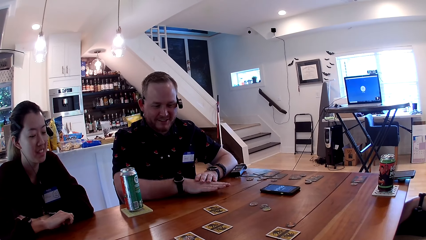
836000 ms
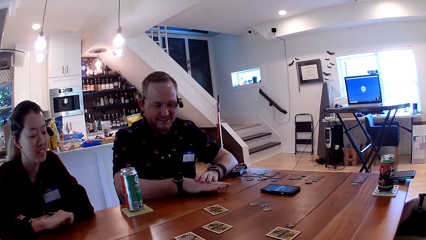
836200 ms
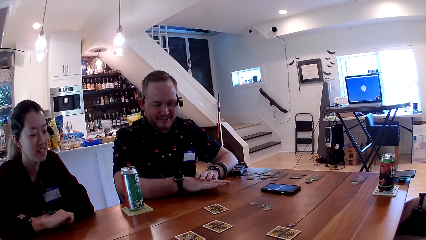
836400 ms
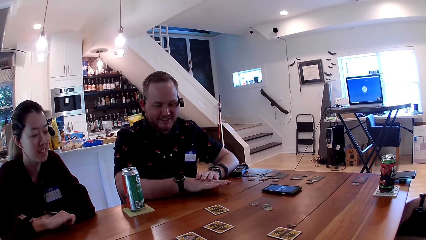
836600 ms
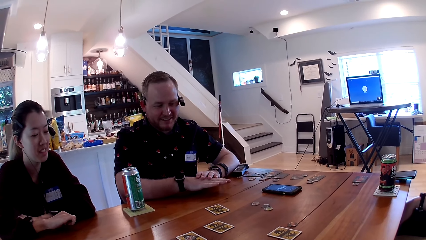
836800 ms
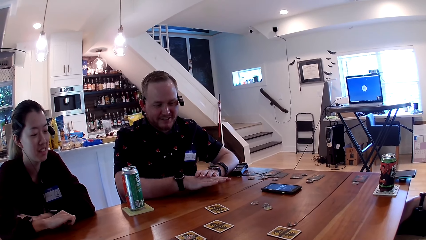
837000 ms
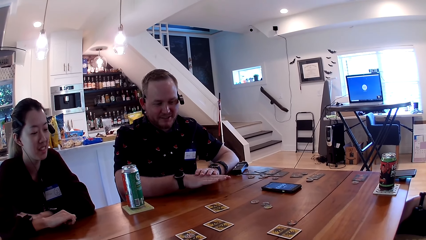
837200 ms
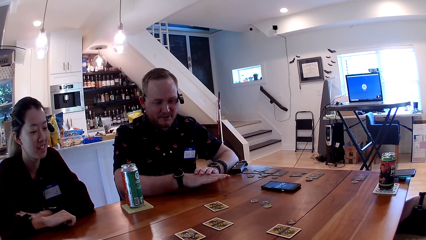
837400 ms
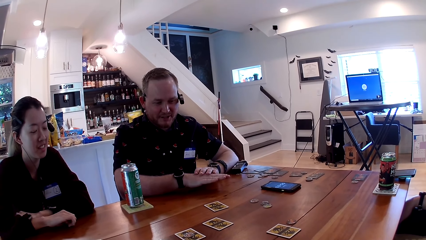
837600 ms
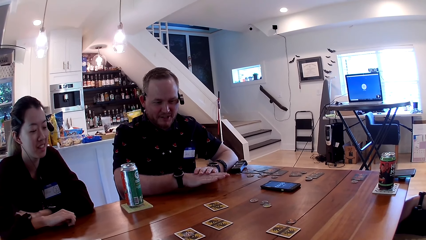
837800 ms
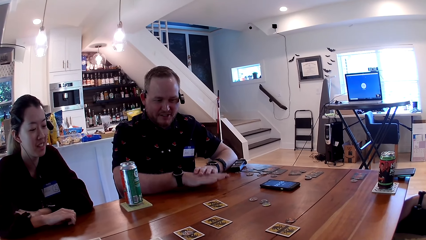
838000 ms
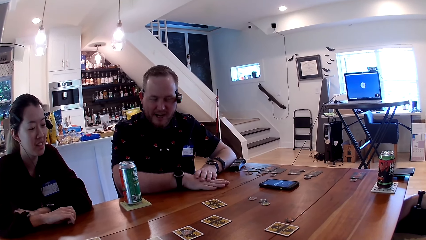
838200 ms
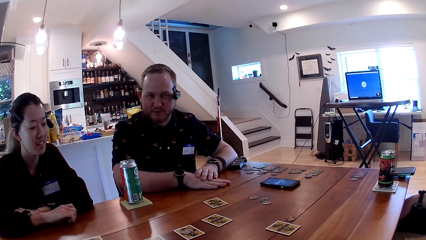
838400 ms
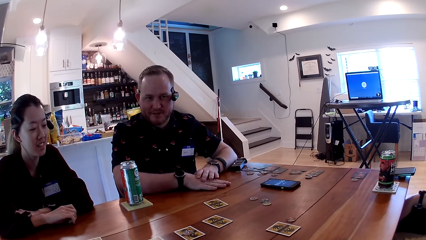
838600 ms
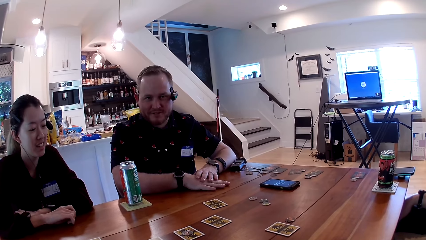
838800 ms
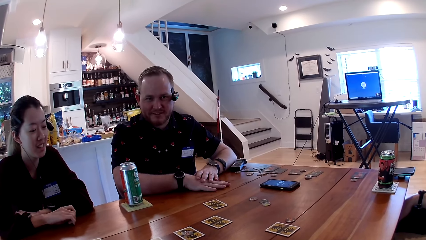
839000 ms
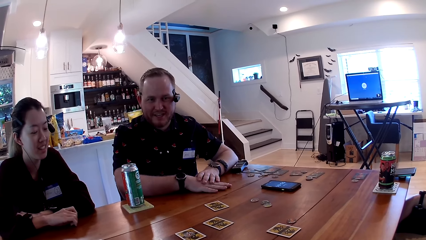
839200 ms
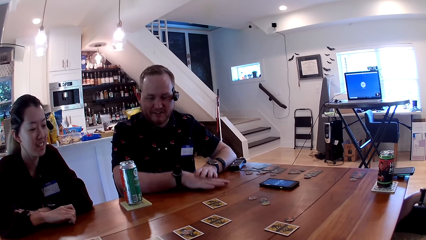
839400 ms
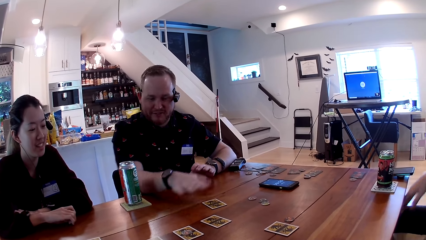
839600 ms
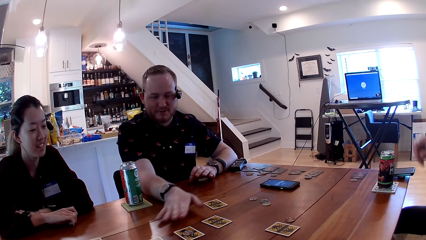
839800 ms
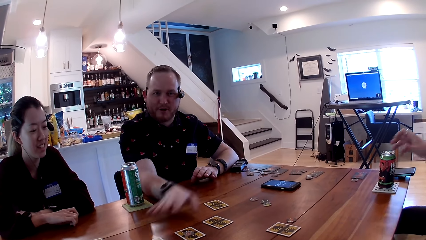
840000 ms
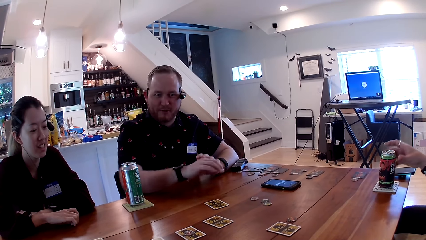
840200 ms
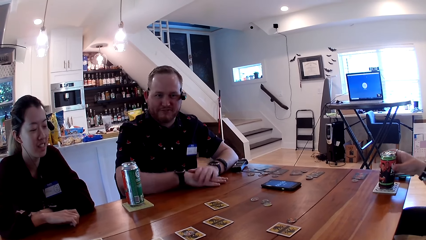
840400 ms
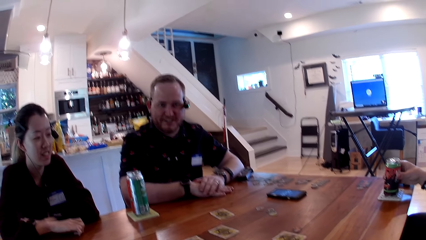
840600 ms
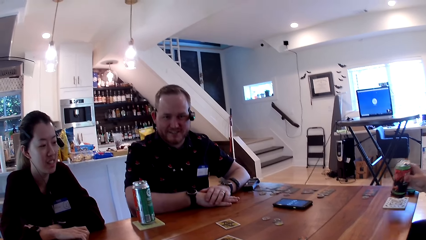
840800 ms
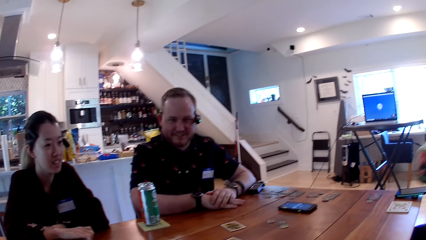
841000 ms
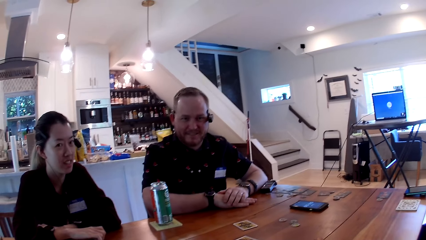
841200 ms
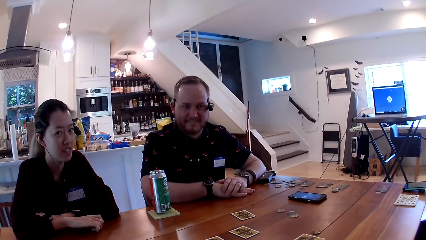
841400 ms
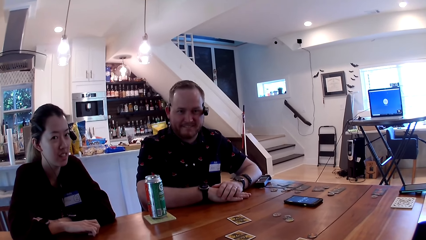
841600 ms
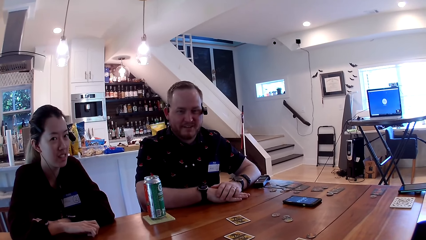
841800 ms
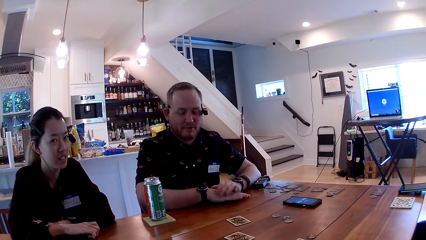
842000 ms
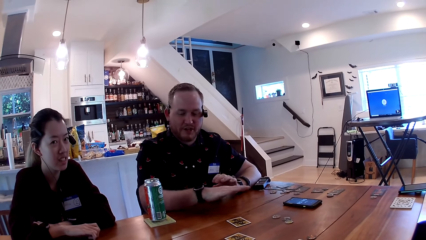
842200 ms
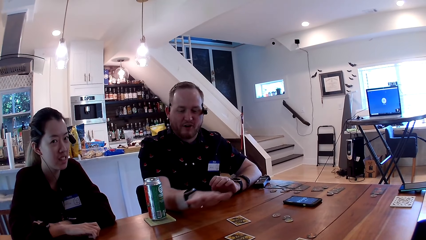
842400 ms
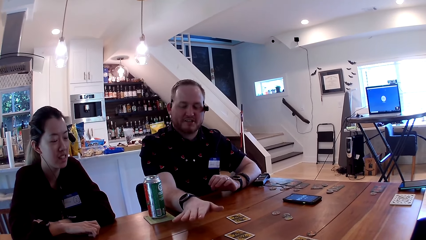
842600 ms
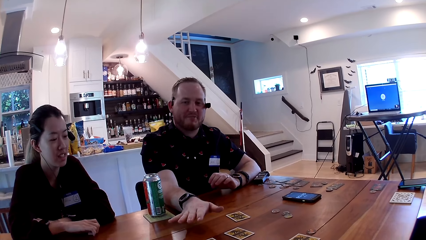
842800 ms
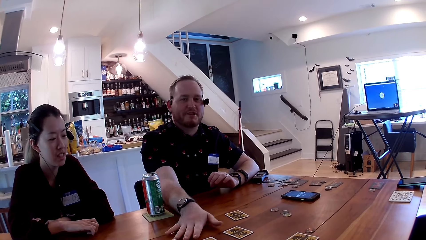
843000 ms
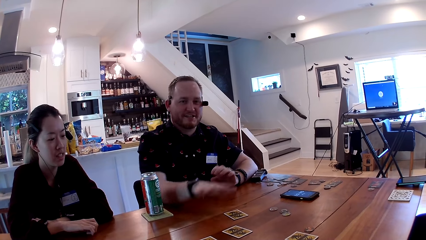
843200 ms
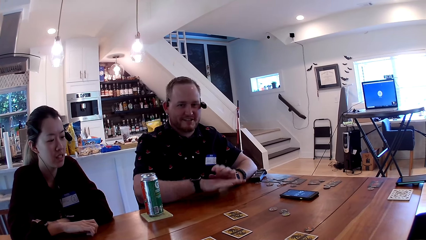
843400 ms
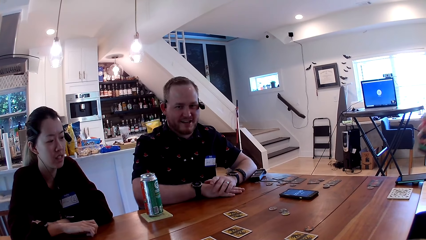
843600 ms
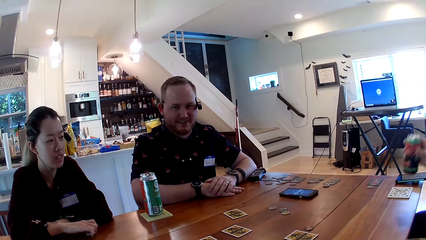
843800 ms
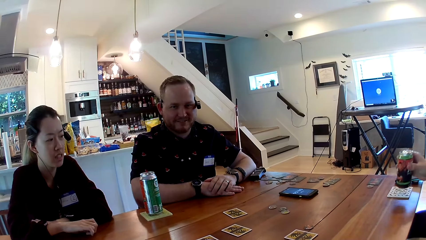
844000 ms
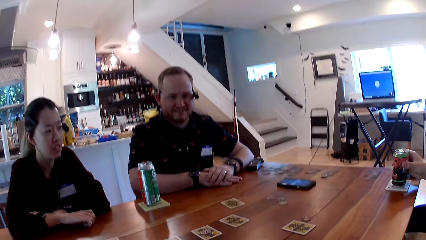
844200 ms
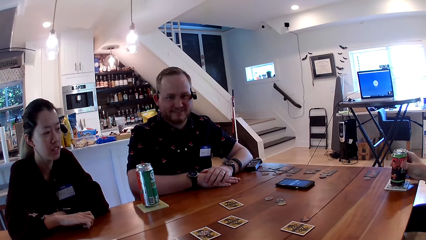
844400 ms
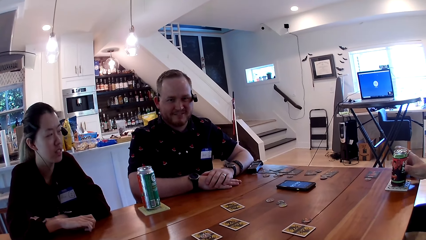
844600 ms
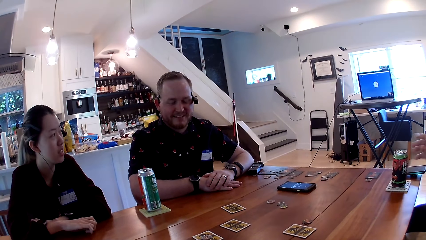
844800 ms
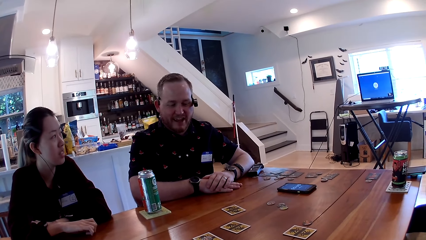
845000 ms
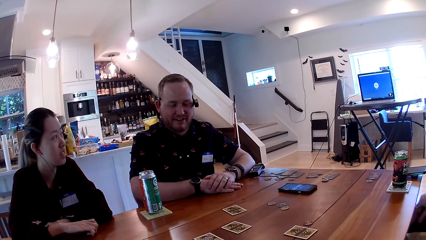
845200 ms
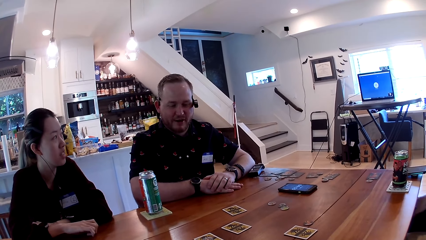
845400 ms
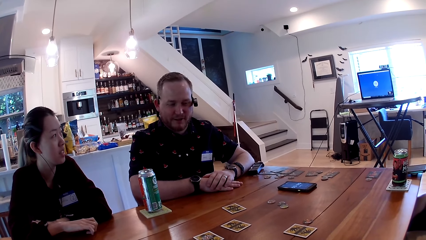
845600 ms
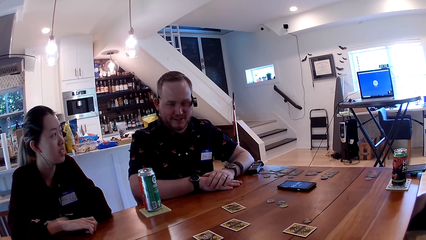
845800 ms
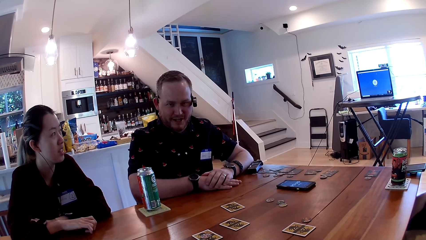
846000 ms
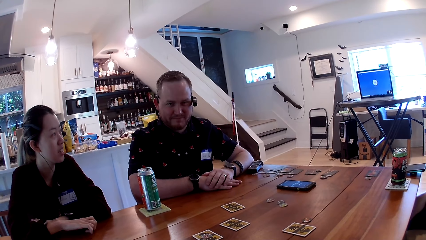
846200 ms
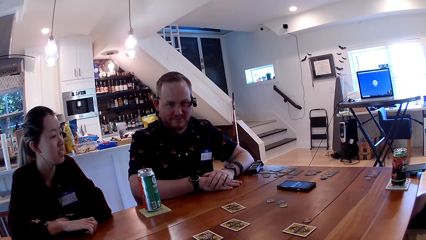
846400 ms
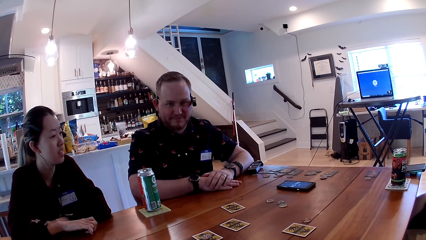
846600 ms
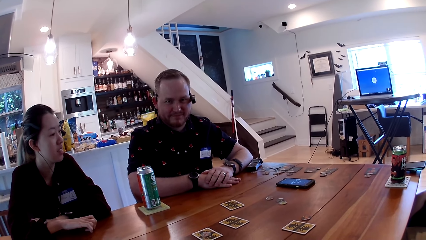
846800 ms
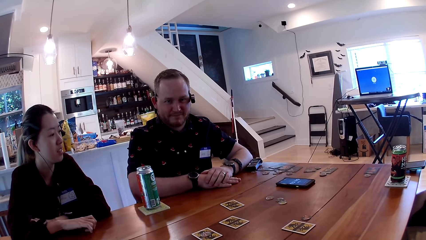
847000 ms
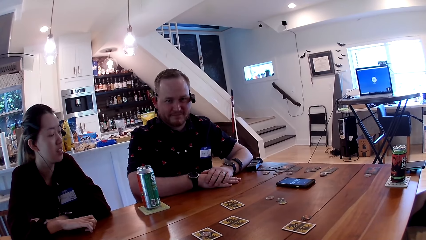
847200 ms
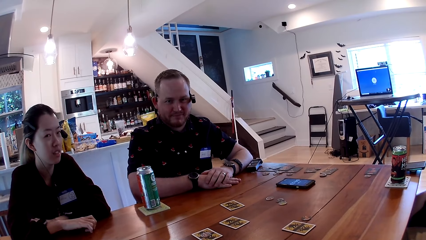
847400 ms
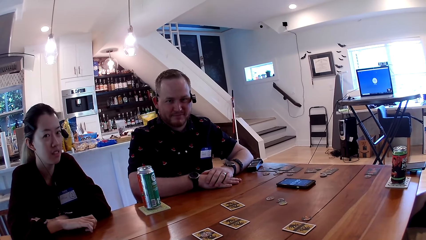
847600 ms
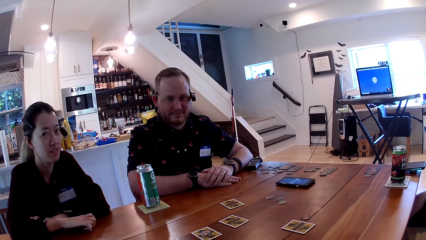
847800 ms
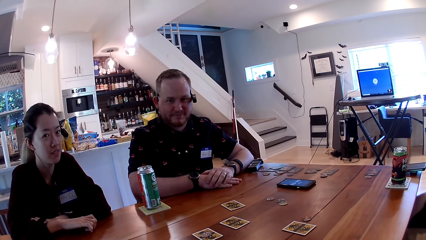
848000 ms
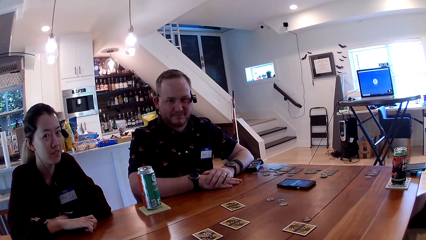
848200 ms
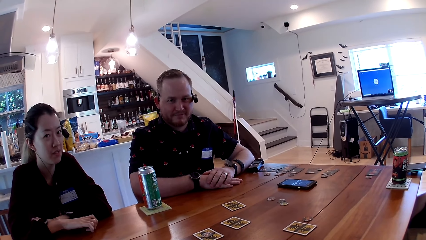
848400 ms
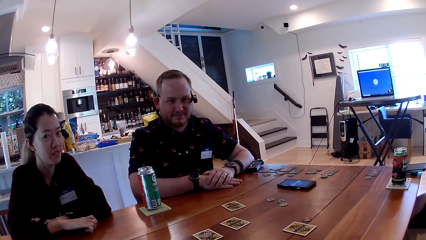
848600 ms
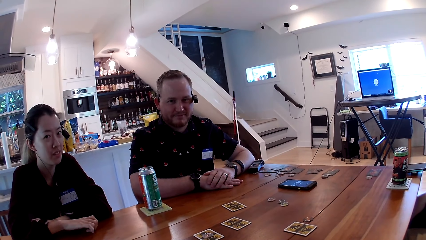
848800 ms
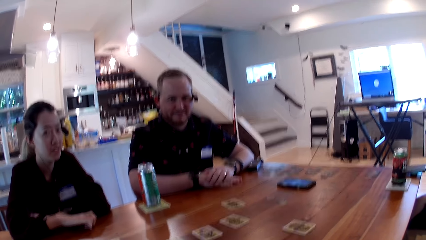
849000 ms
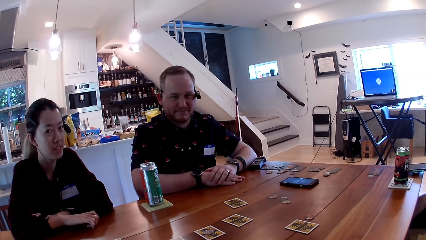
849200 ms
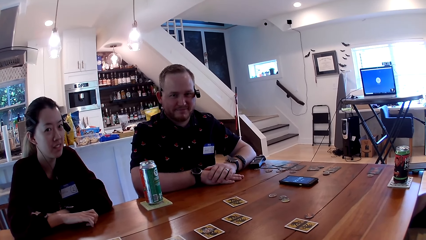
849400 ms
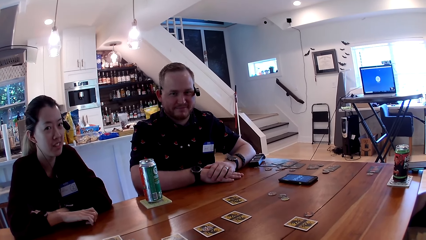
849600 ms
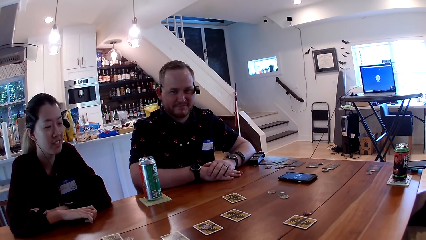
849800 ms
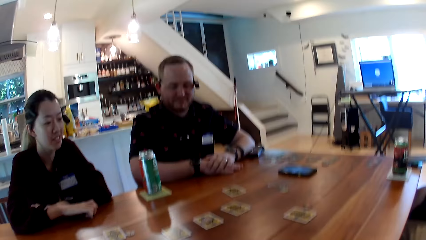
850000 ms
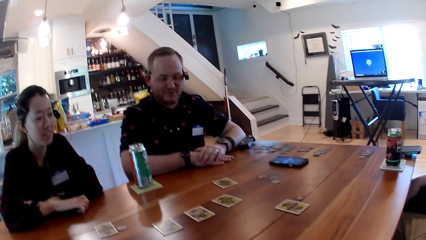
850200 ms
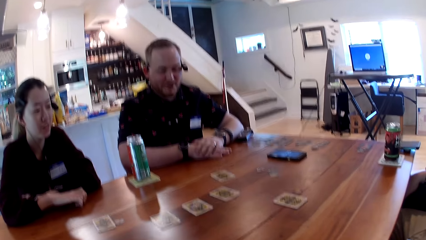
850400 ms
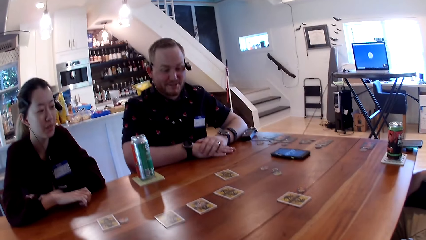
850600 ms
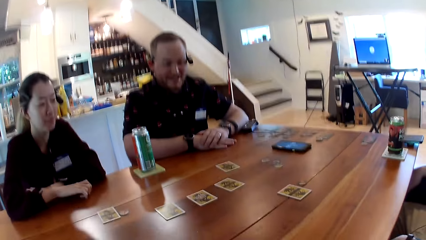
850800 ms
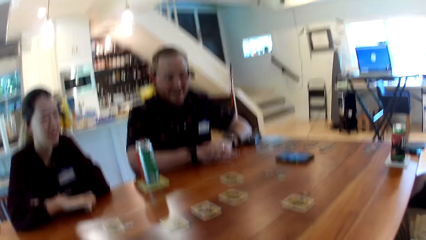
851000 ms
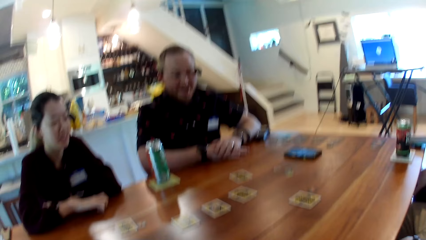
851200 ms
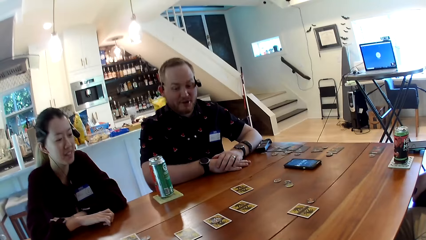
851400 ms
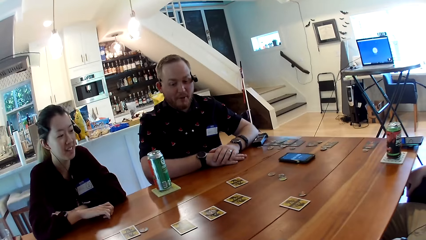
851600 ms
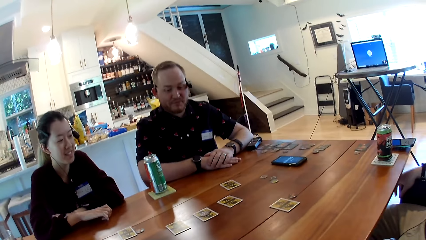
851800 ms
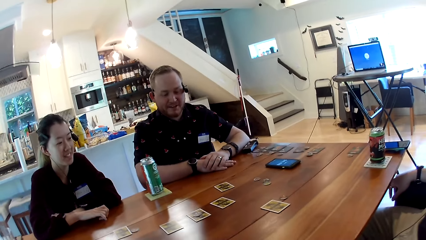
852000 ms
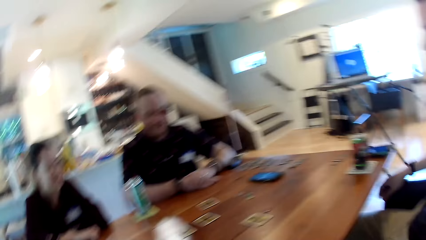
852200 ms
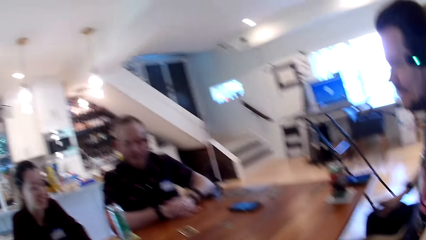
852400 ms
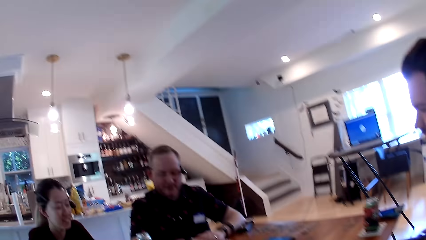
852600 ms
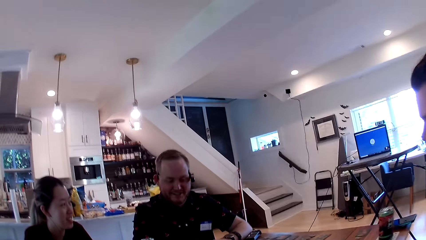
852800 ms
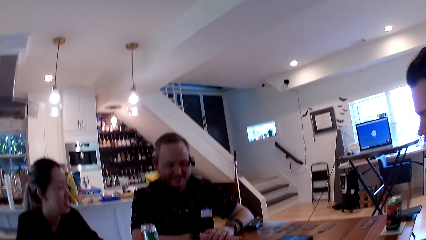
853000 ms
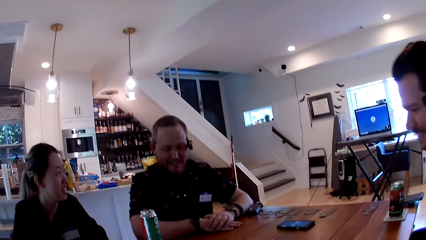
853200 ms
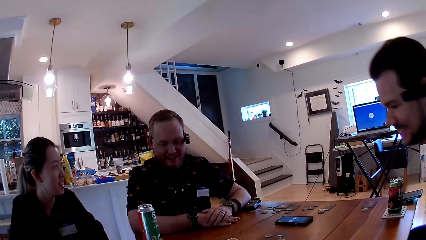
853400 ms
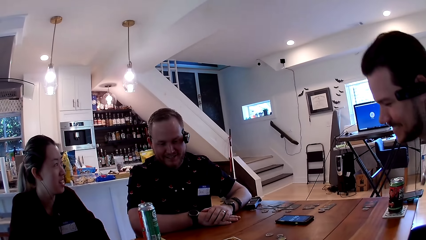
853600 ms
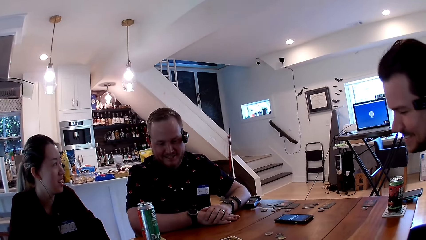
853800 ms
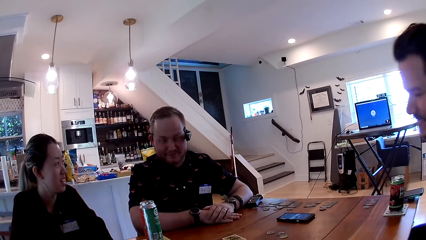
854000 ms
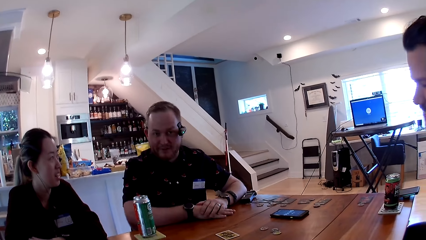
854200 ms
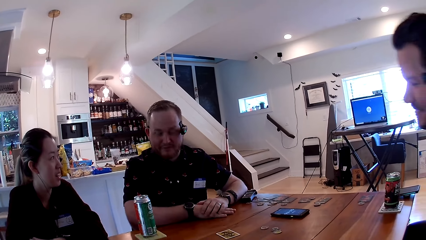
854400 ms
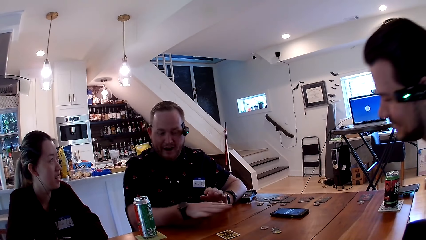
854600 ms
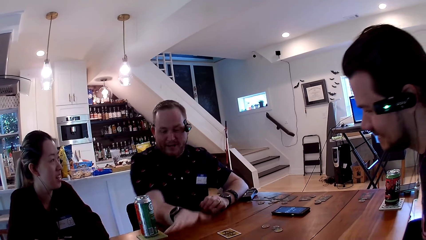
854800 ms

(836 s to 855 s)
The camera wearer speaks to a man. The man speaks to the camera wearer. Another man raises his right hand towards a card on the table and places his right hand on the table. The first man moves his hands over the table. A third man picks up a canned drink from the table with his right hand. The camera wearer speaks to the first man. The first man moves his hands over the table. The third man places the canned drink on the table with his right hand. The first man speaks to the camera wearer. The camera wearer laughs.
